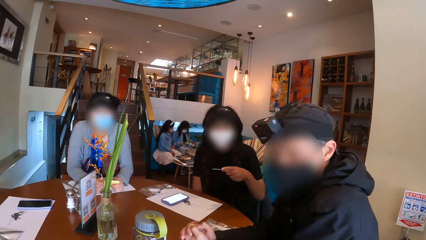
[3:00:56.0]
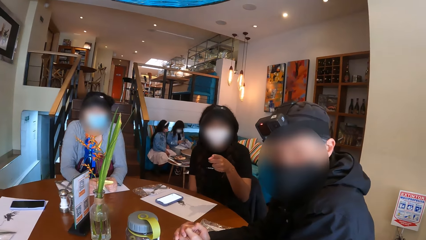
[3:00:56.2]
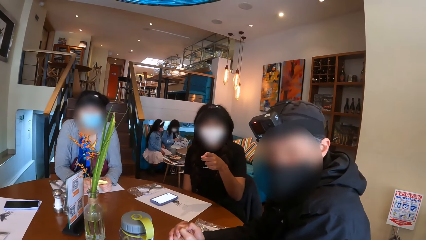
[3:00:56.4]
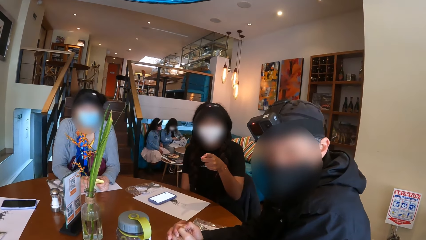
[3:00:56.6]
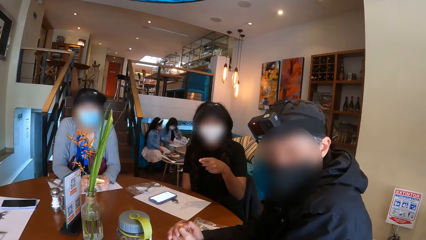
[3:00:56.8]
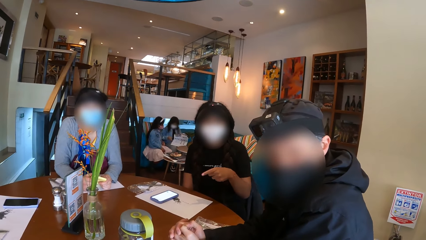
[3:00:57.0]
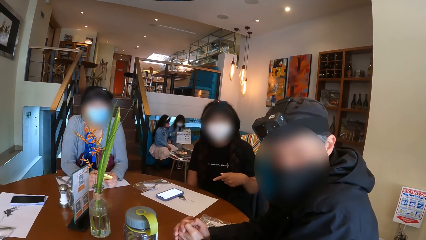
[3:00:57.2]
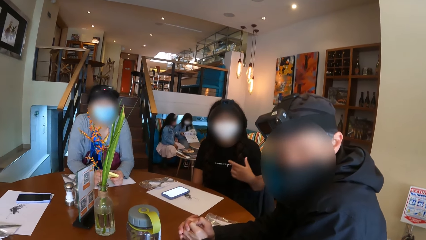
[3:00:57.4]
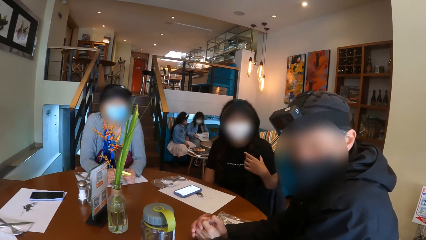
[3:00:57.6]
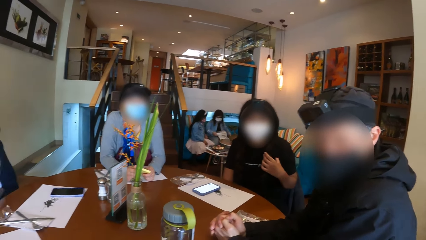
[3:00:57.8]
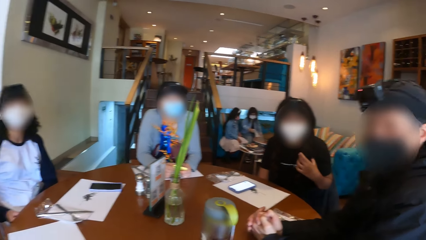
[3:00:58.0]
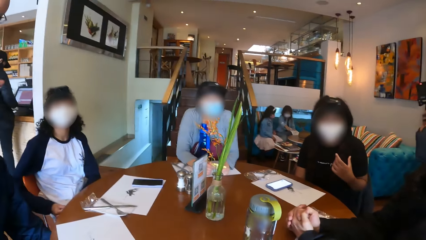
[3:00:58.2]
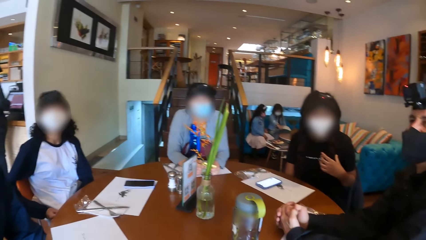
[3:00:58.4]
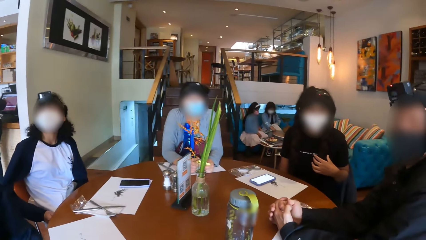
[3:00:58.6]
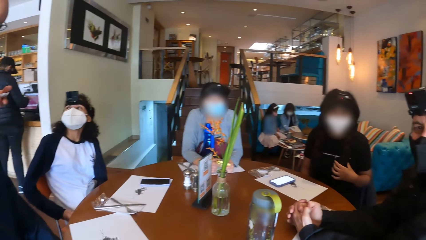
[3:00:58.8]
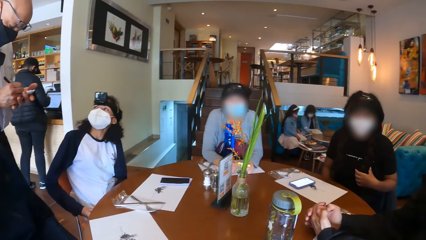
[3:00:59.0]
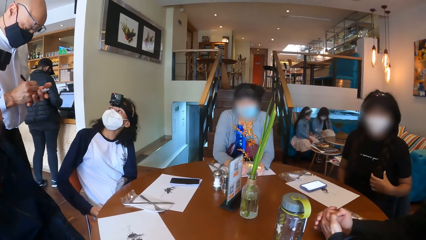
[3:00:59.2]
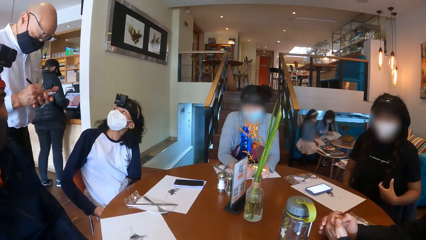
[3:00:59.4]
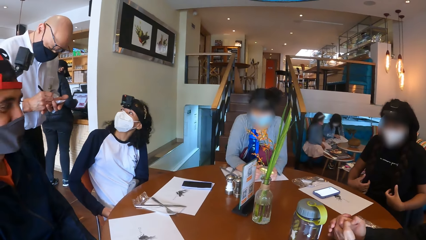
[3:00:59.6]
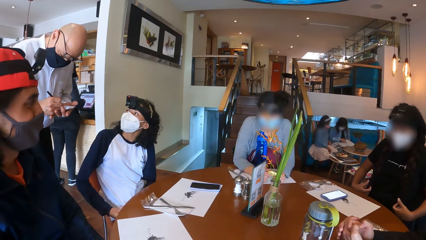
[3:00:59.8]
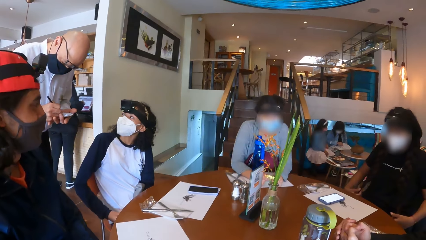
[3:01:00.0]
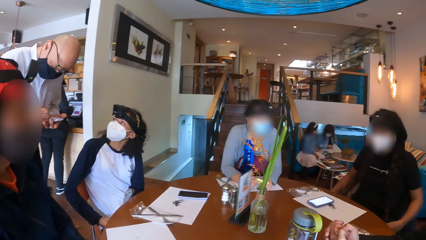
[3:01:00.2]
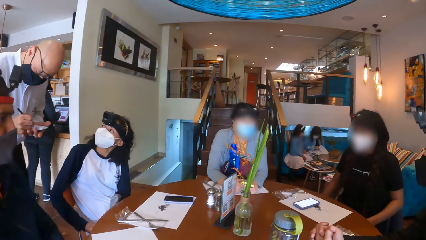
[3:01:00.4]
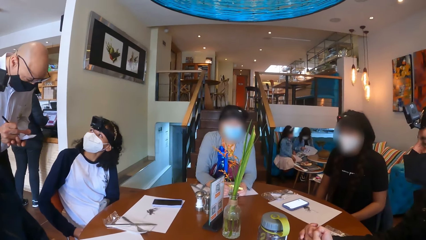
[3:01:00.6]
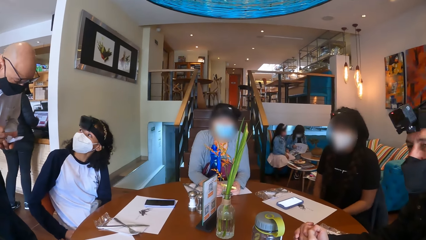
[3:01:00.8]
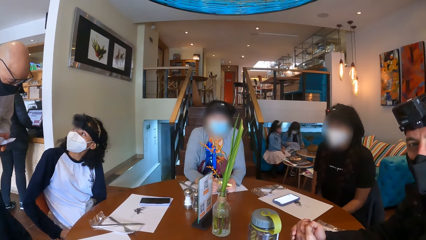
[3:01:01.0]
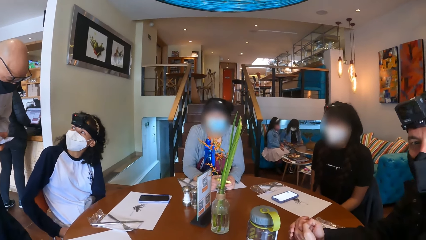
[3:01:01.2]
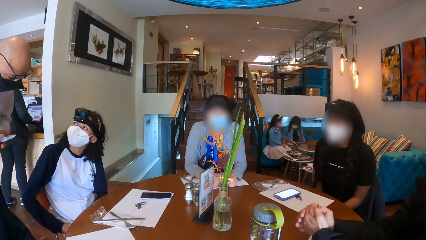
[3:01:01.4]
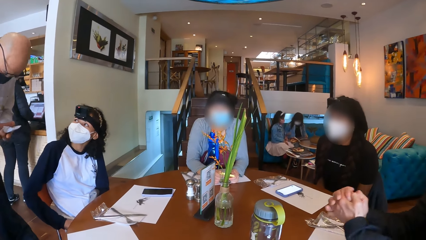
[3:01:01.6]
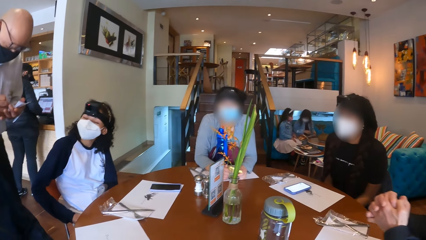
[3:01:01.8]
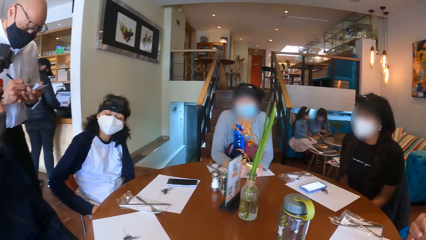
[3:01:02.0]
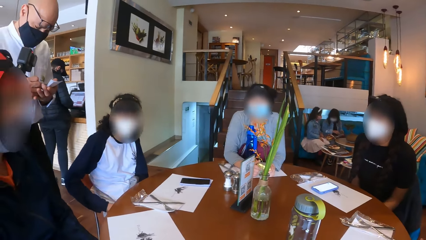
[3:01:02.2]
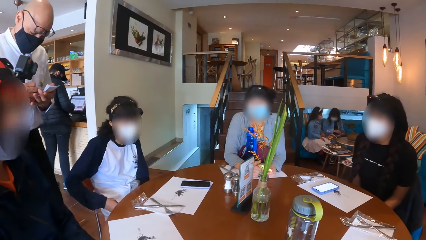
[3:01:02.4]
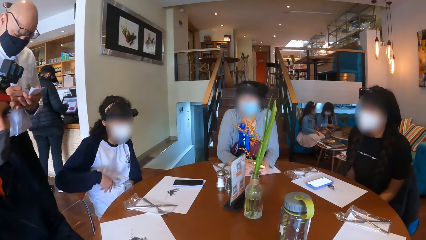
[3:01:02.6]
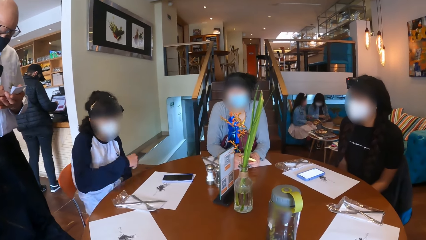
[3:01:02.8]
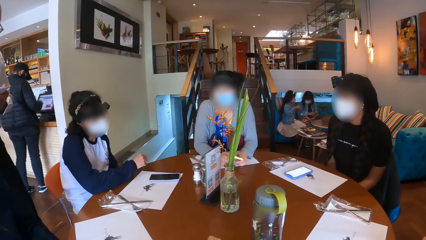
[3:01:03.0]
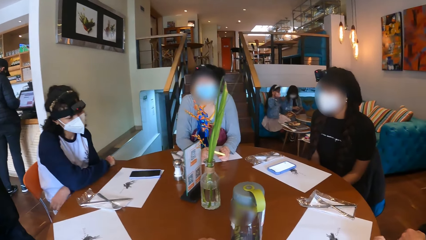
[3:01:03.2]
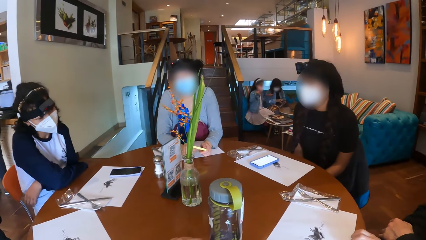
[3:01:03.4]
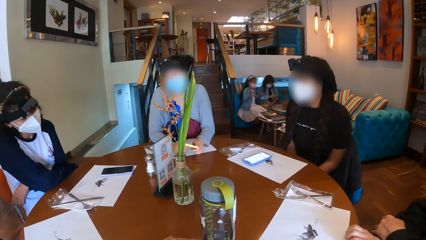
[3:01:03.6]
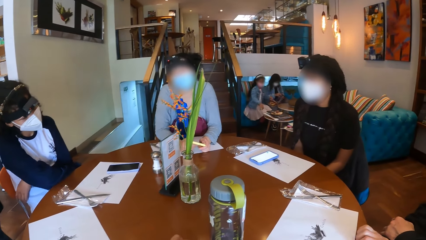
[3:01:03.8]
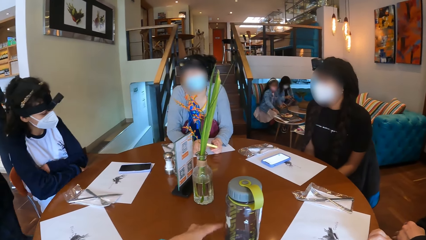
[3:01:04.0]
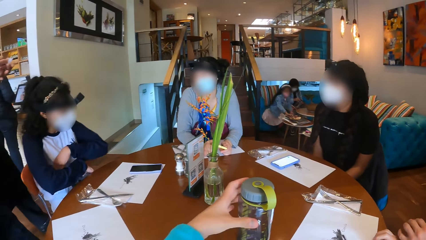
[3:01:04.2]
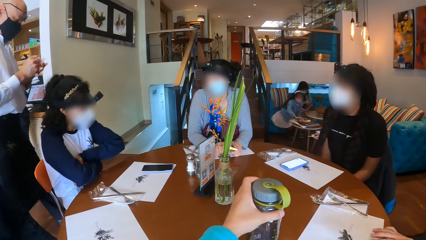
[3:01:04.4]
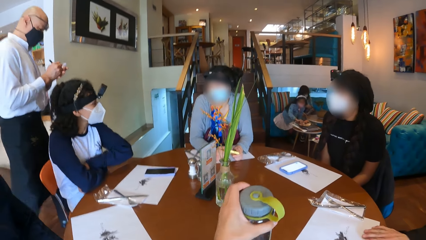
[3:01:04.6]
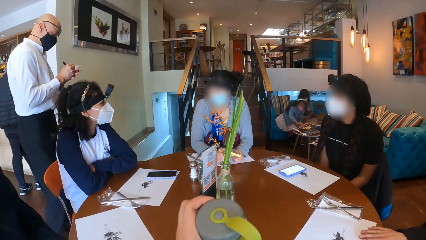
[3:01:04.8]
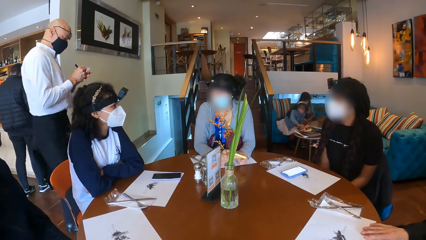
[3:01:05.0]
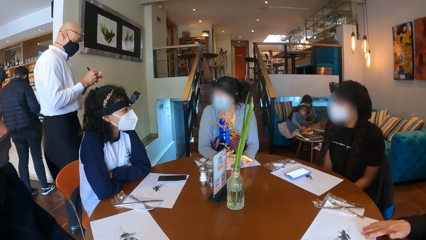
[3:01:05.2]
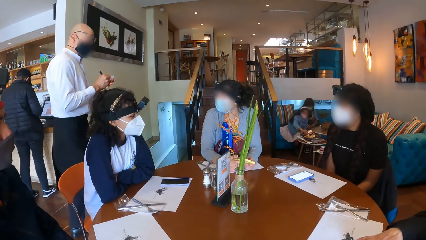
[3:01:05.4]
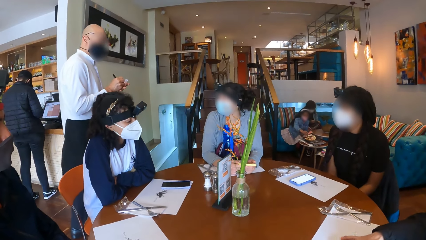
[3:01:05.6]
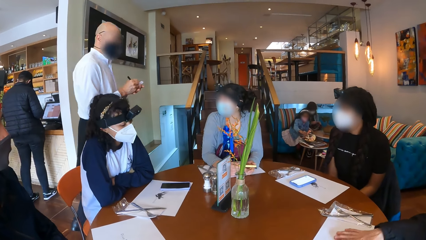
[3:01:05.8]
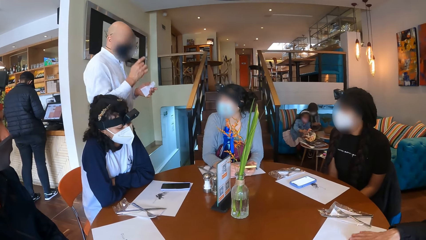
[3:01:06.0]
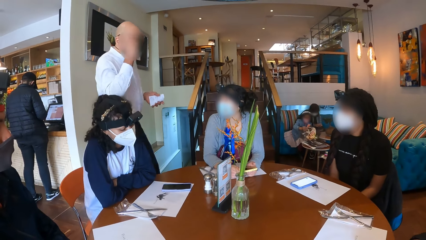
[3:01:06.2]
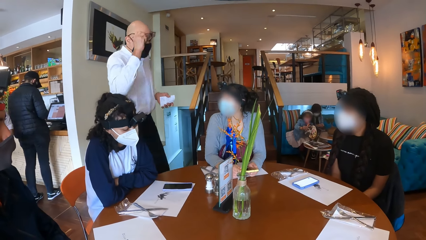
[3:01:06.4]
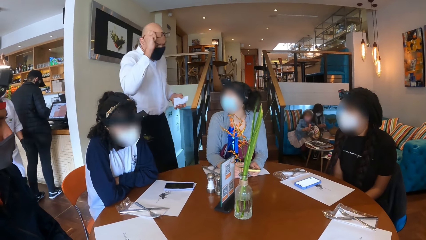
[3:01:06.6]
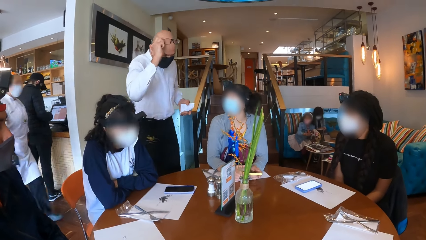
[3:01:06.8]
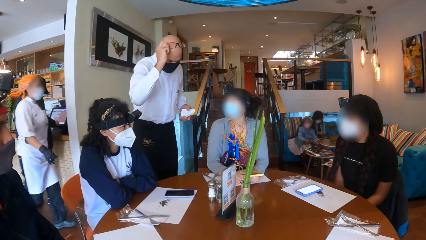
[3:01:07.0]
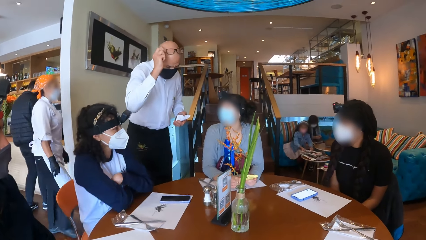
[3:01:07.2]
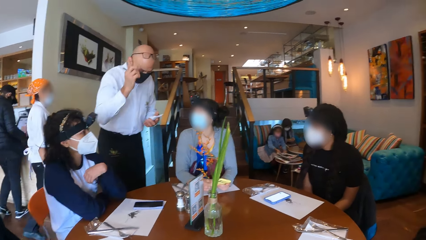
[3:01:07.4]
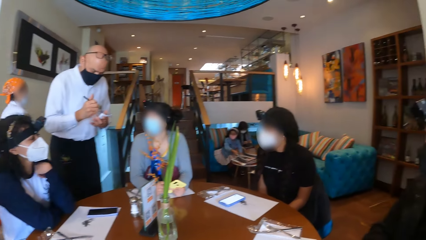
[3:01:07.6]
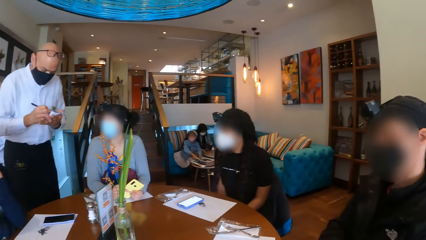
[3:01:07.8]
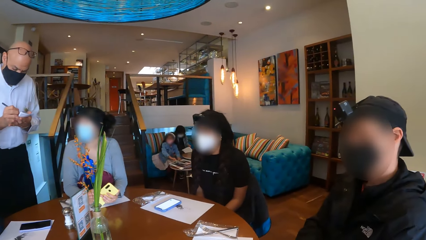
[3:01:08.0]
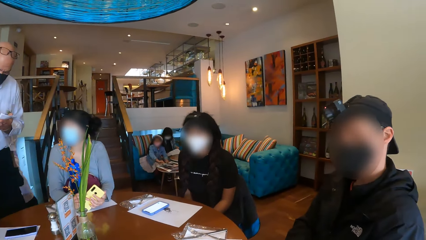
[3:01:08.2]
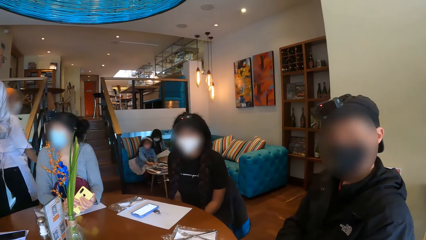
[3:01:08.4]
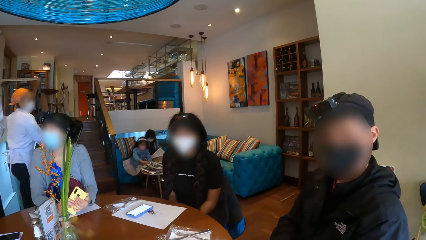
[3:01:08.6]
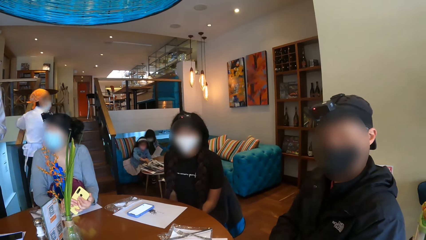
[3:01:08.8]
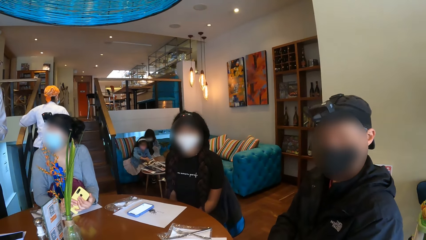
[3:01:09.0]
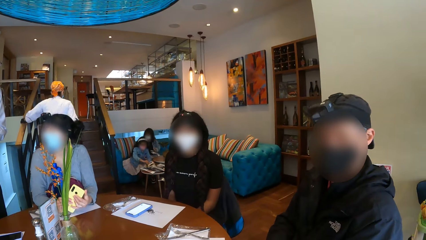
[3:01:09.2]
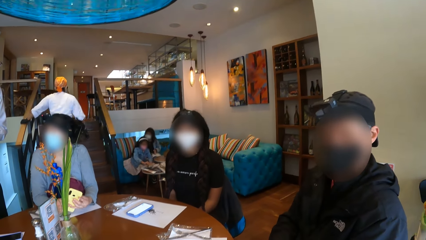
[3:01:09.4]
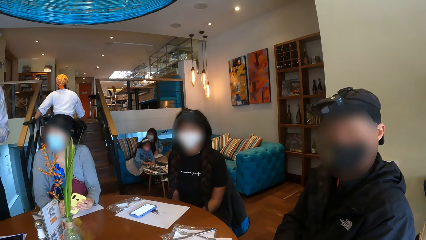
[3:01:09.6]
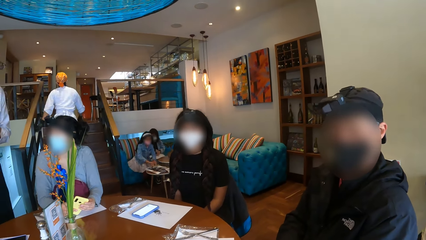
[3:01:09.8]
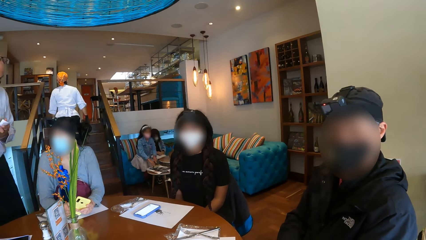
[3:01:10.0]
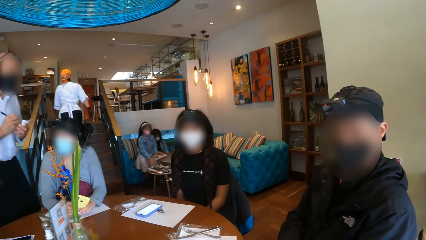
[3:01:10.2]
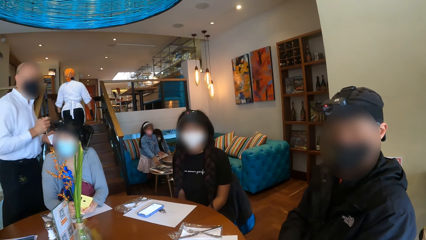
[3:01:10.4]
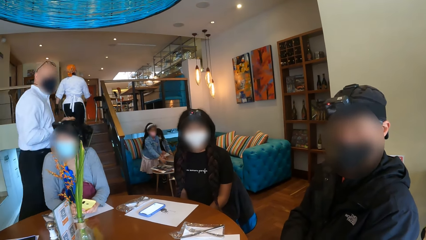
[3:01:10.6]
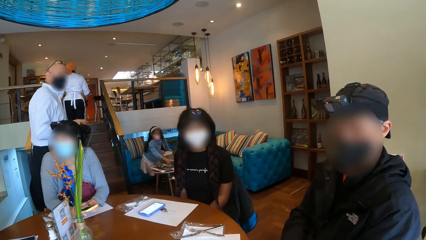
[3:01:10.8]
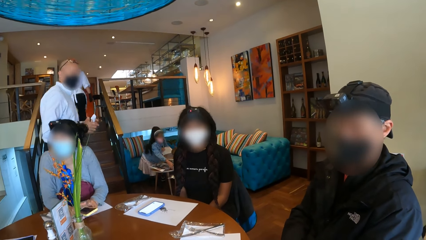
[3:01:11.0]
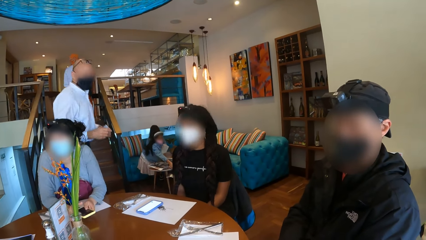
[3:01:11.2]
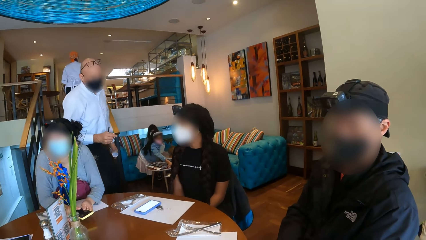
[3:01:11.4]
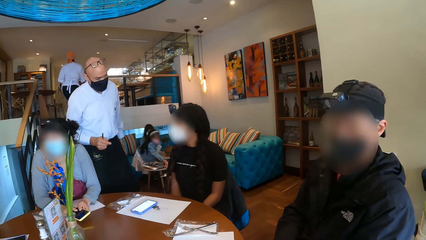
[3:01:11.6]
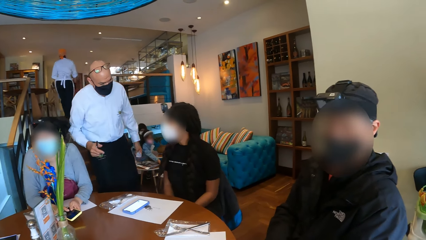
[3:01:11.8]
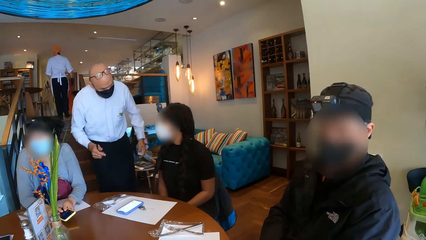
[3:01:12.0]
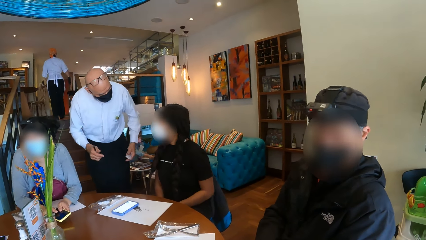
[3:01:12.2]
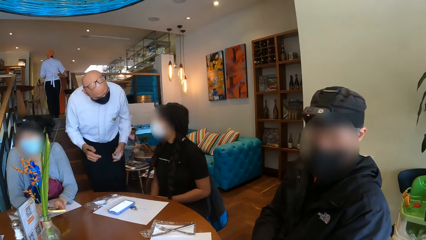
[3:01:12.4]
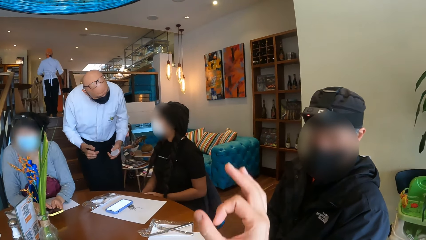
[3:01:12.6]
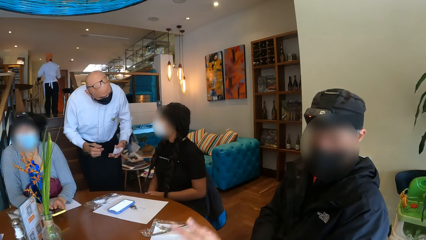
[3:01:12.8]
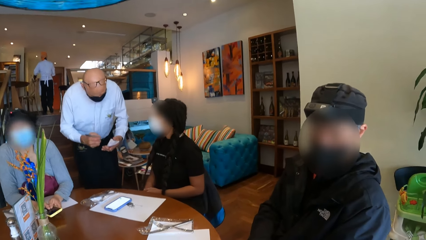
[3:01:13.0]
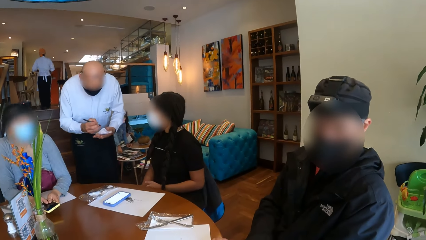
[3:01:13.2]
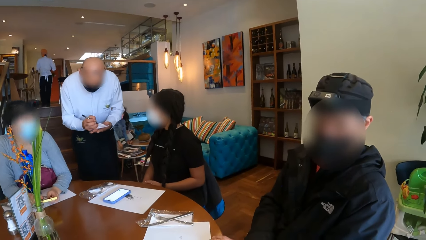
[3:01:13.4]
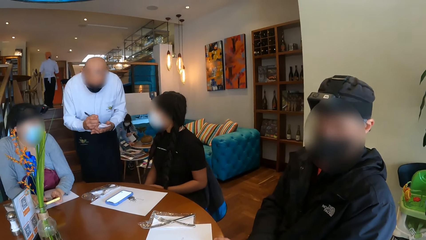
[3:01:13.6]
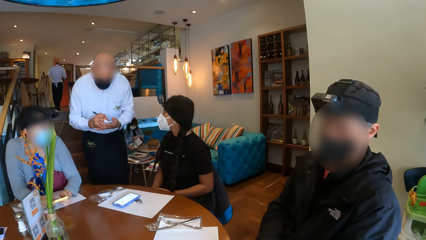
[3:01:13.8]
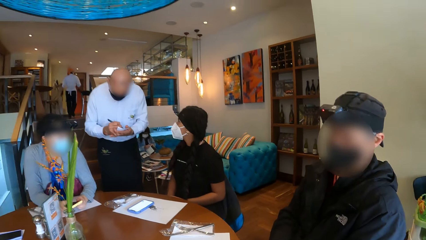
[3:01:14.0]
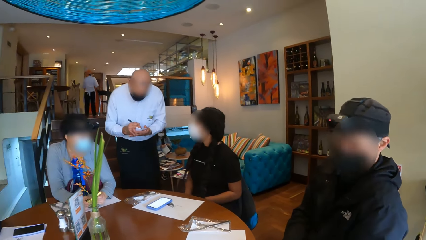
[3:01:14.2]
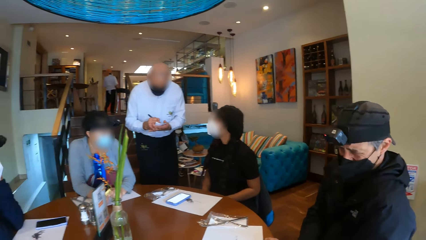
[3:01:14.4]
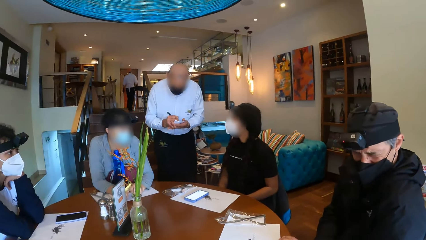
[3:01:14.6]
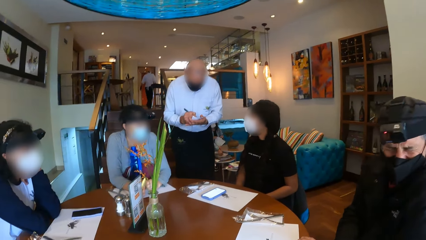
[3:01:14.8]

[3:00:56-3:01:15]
A woman points her left hand at the camera wearer. The woman holds her hair with her left hand. A waiter takes note on a notepad with a pen in his right hand. The camera wearer lifts a water bottle on the table with her left hand. The waiter walks toward another woman. A third woman rests her hands on the table. The waiter adjusts the eyeglasses on his head with his right hand. The waiter takes note on the notepad with the pen in his right hand. The waiter walks toward the first woman. The camera wearer makes a hand gesture with her right hand. The waiter takes note on the notepad with the pen in his right hand and nods his head.
